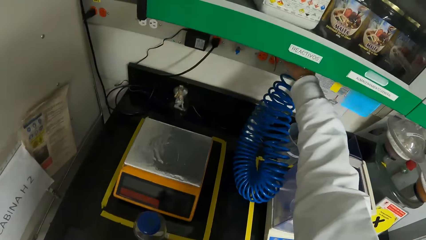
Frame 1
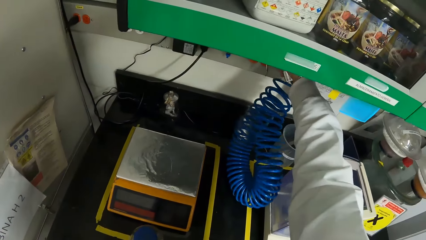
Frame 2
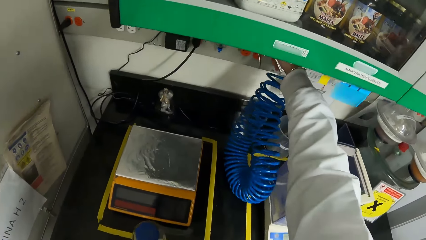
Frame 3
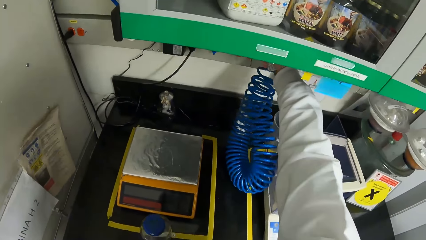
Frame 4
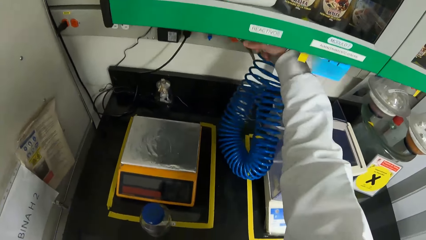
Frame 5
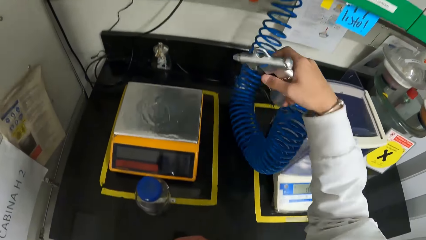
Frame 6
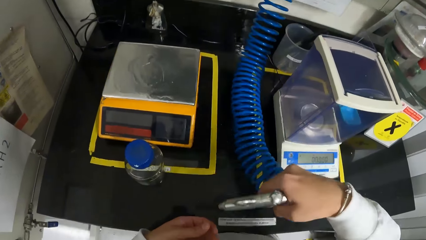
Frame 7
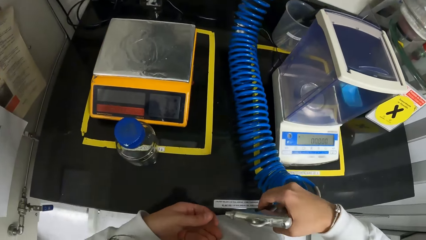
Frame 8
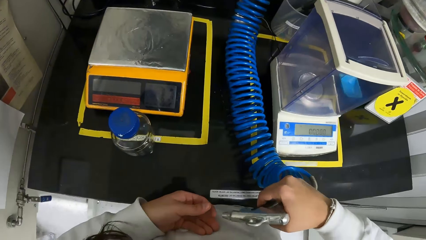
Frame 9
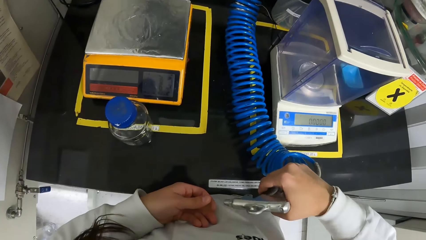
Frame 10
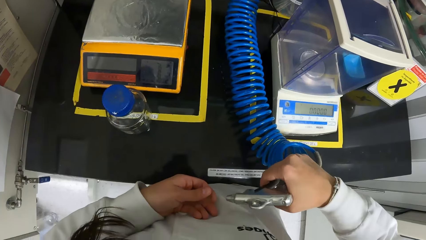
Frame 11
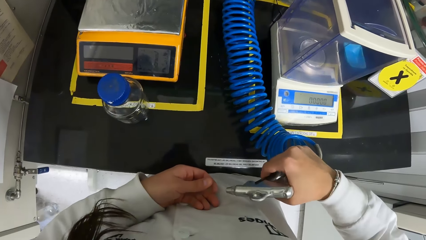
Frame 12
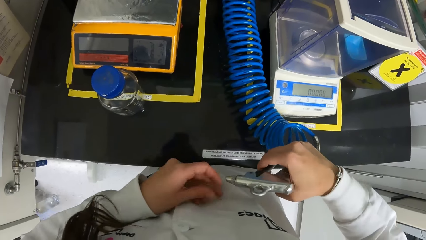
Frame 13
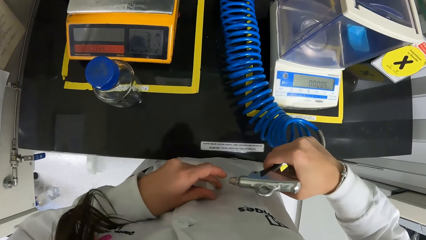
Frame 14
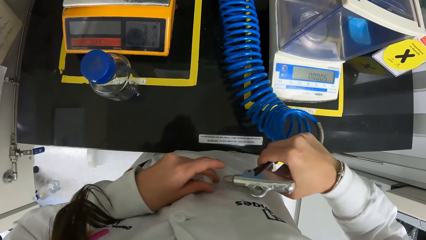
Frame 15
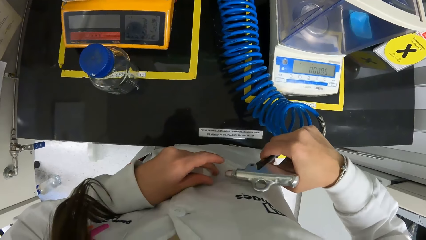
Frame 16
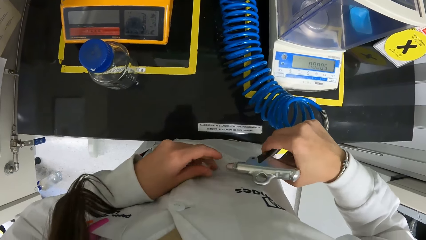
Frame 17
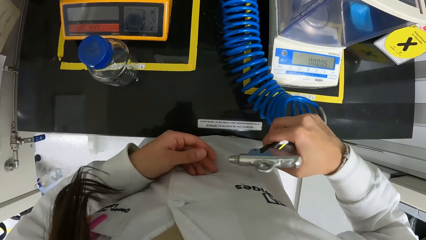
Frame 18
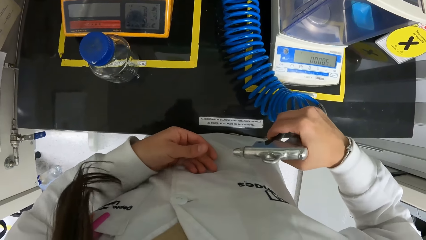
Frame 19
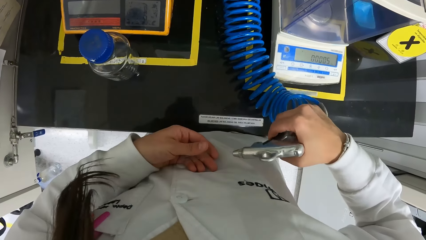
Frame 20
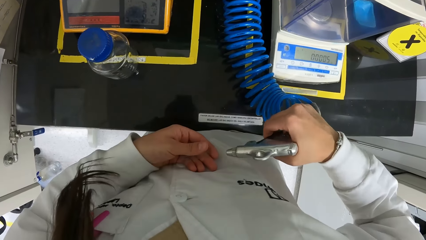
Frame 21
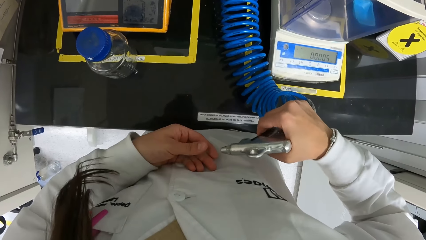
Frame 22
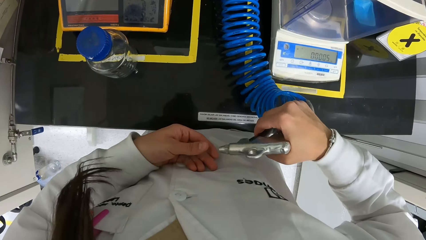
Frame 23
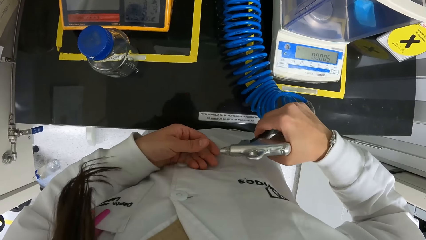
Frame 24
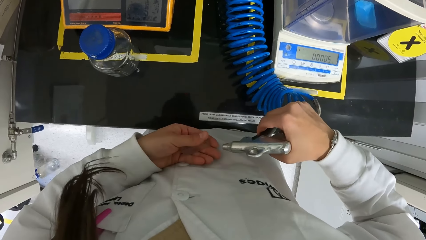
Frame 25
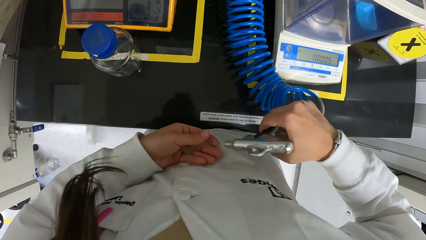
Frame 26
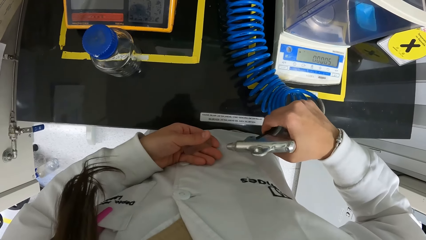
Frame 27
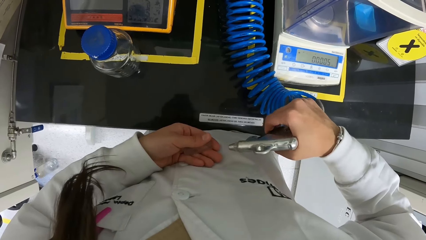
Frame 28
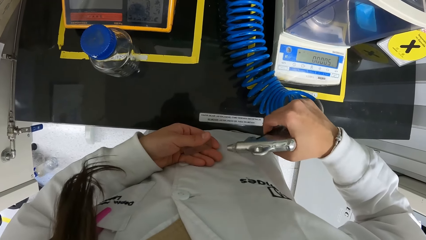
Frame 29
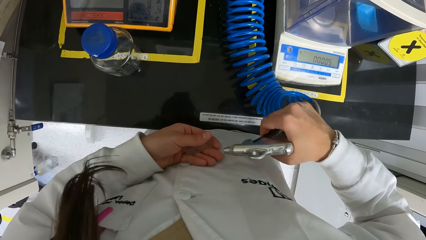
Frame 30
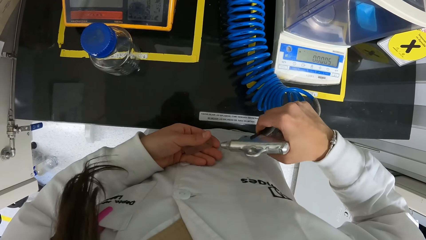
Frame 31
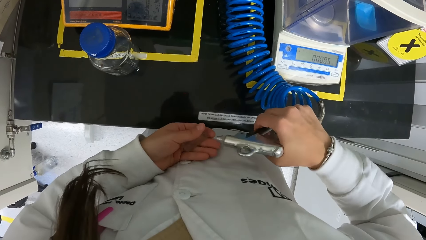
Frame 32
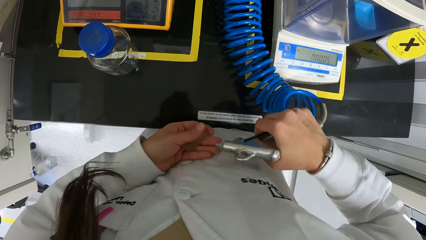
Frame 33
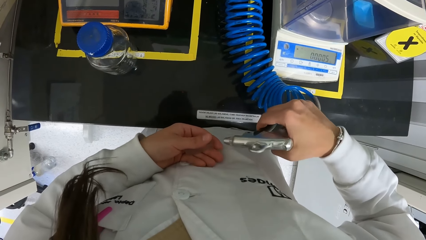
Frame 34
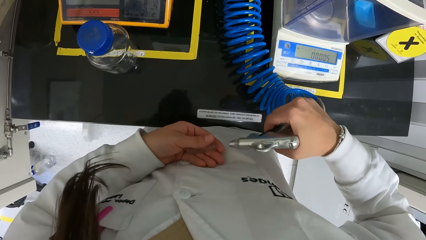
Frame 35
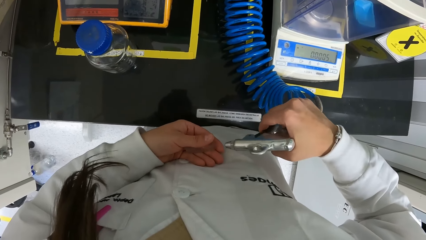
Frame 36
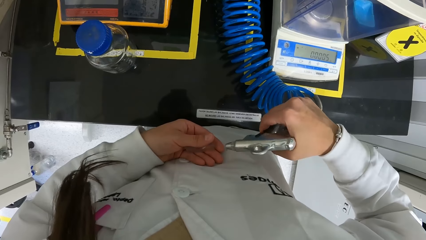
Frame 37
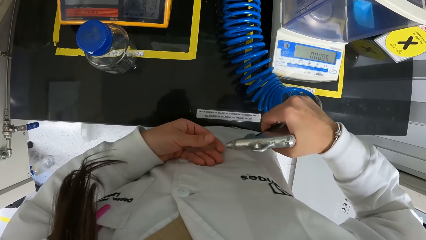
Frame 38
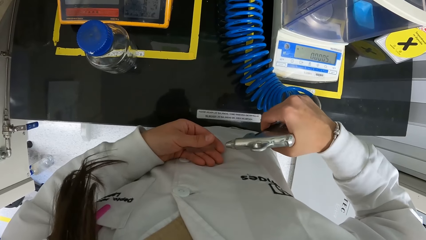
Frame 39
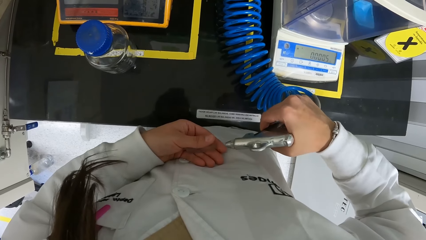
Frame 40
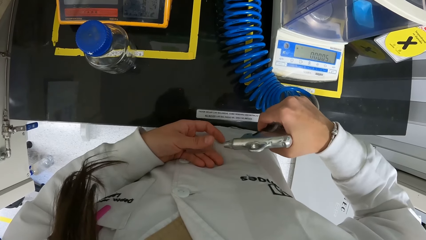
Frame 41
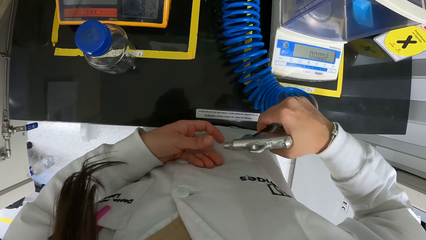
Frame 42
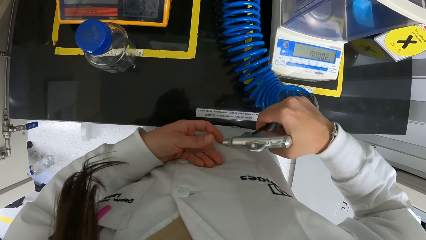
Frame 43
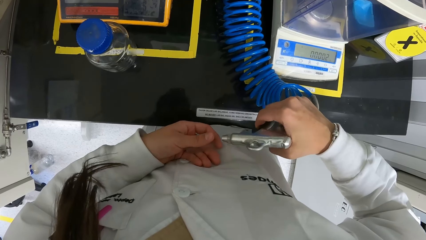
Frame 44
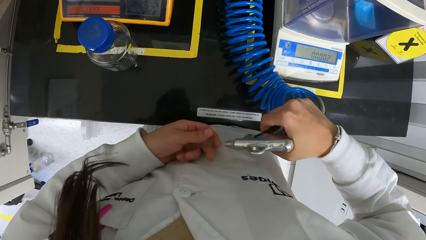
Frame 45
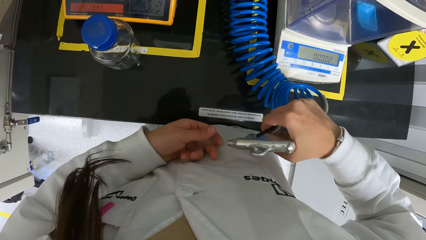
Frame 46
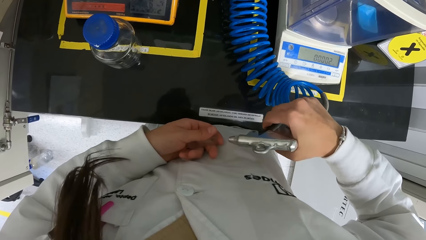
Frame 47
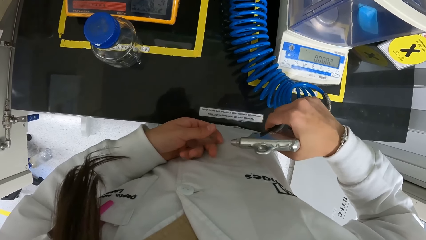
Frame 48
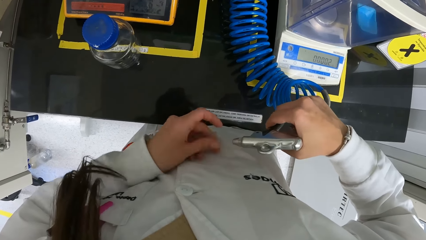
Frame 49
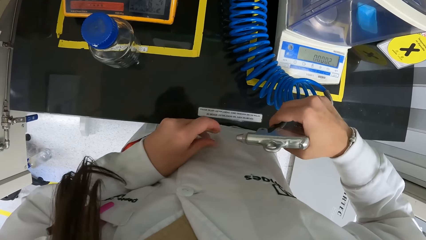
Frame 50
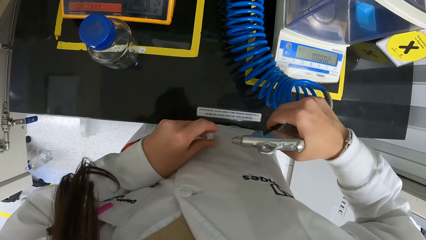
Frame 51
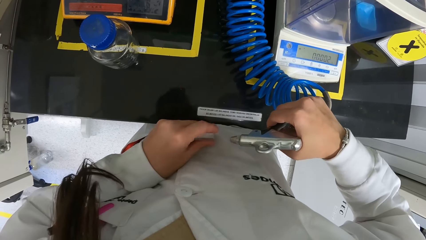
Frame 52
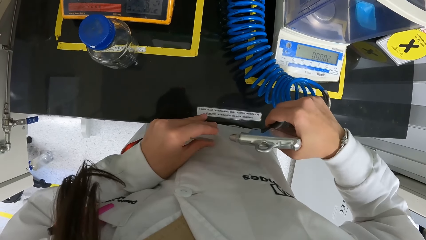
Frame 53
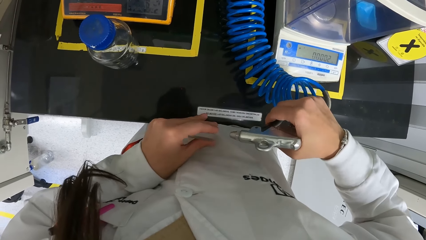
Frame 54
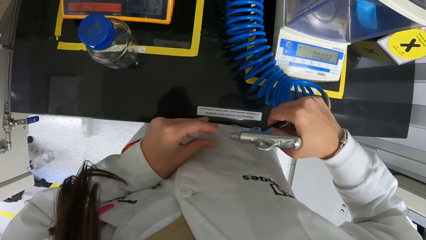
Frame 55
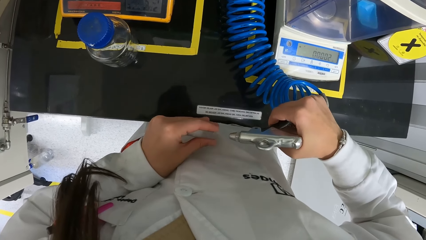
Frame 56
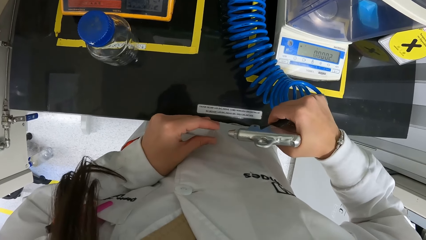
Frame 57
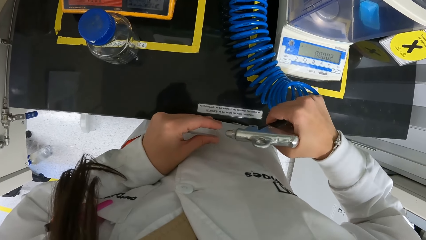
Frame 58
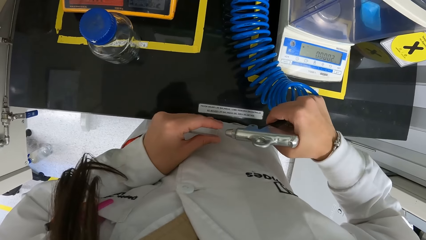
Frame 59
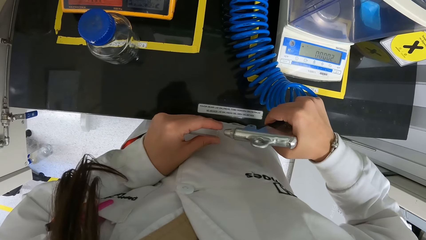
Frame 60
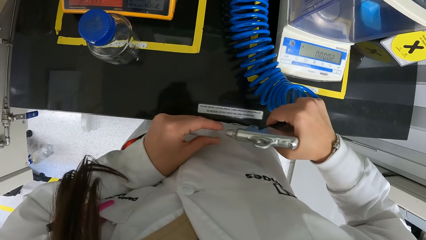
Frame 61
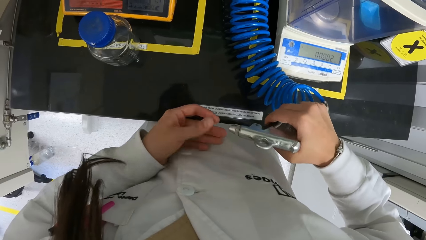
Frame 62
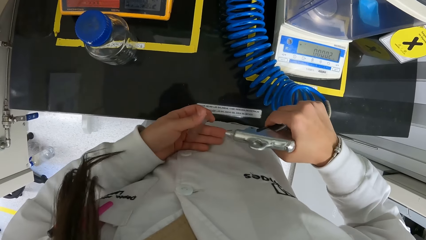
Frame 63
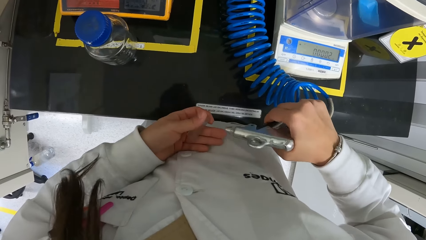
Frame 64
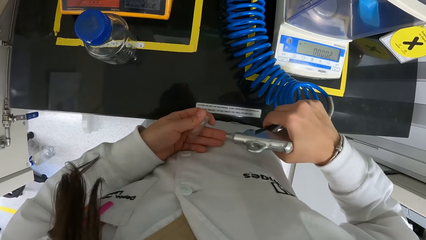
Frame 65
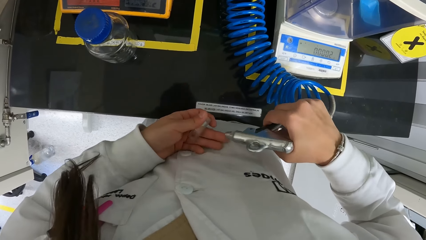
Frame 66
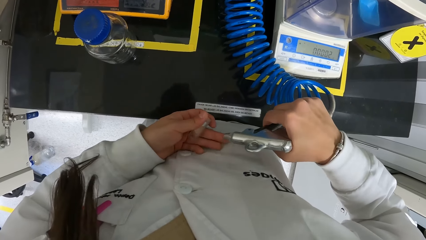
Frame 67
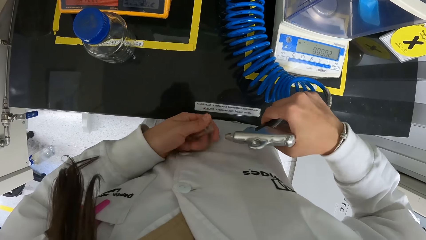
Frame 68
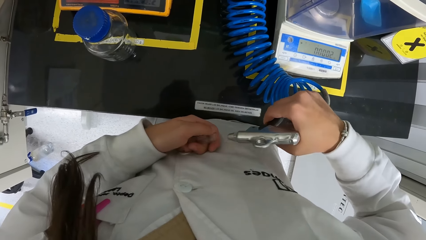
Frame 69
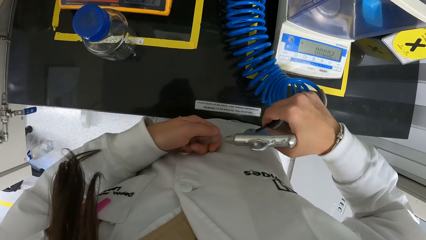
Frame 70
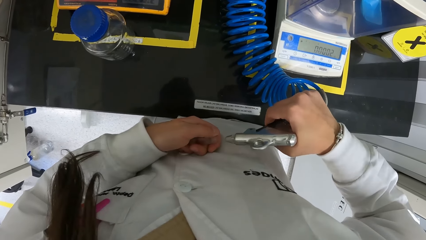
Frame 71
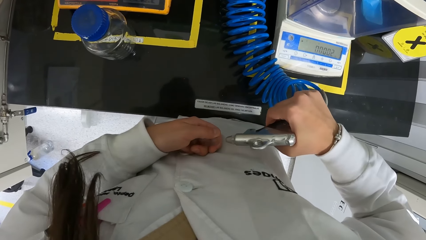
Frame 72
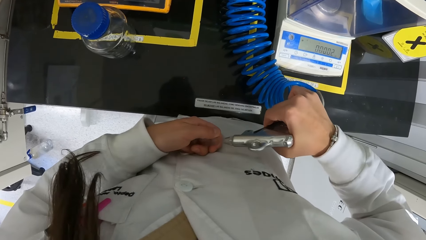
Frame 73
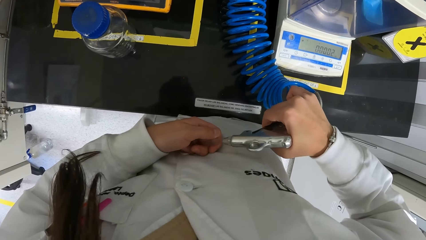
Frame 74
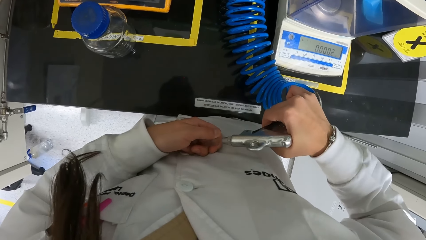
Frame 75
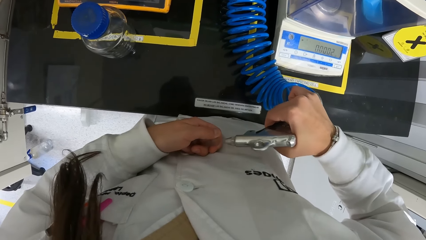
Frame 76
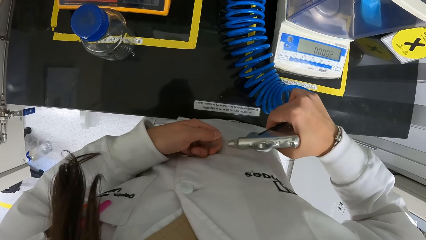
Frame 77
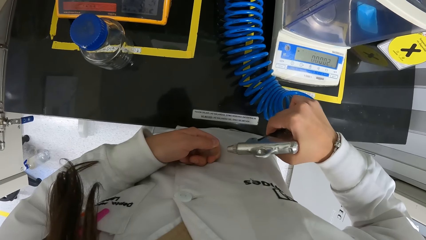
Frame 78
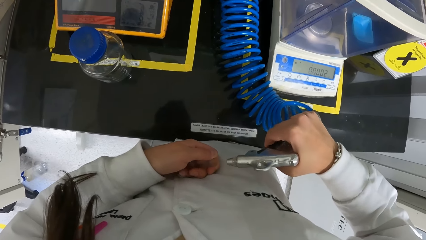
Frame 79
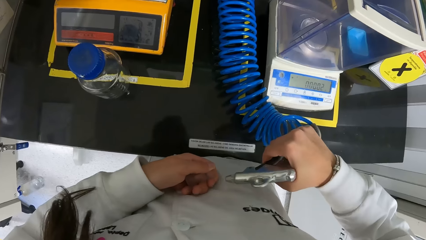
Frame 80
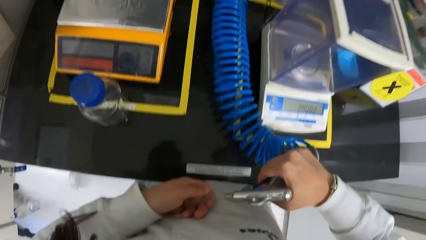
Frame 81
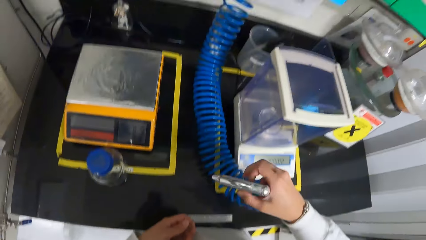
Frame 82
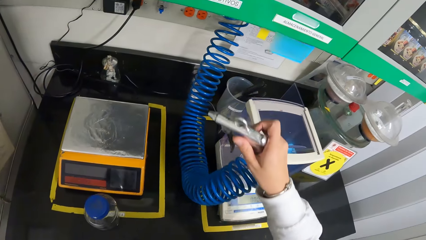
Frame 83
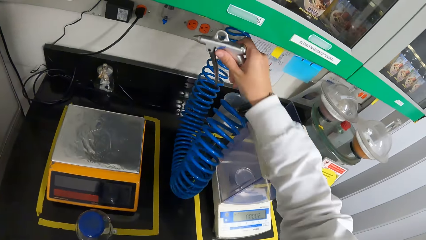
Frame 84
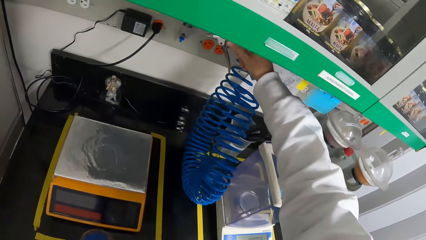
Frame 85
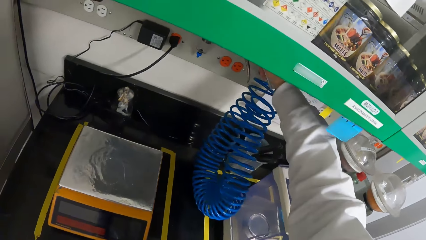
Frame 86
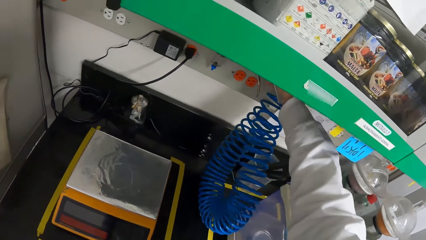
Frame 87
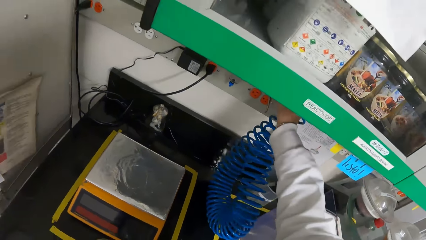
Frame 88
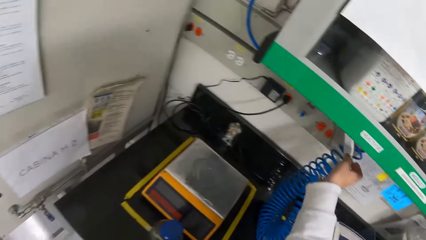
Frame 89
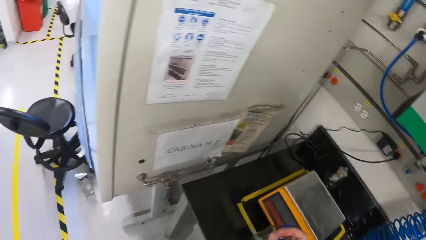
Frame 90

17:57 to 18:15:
The camera wearer pulls an air blower from the wall with her right hand. She blows the sample cup in her left hand with the air blower in her right hand. She places the air blower on the wall with her right hand.
